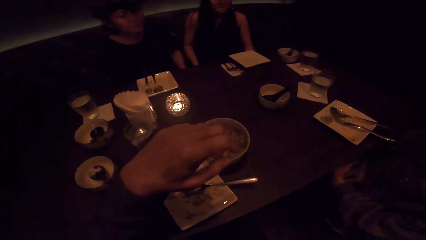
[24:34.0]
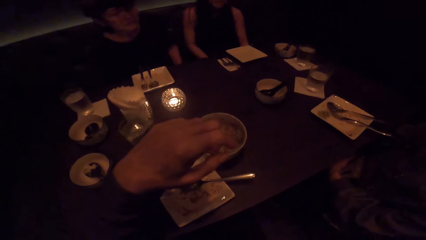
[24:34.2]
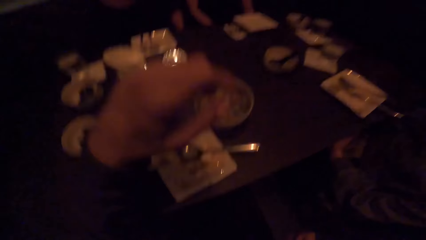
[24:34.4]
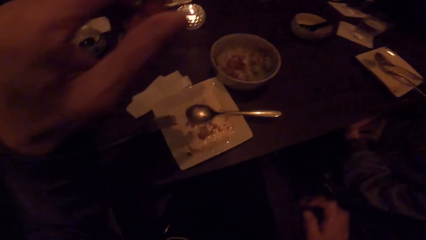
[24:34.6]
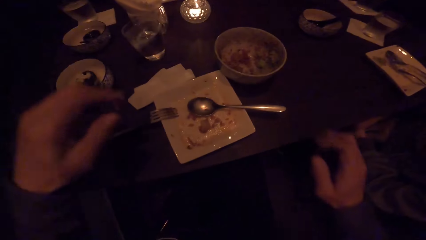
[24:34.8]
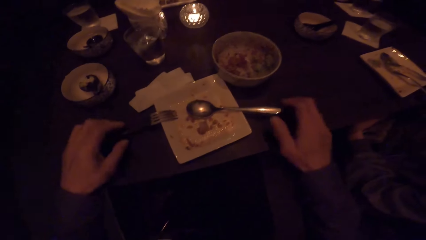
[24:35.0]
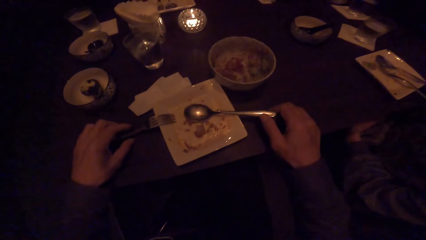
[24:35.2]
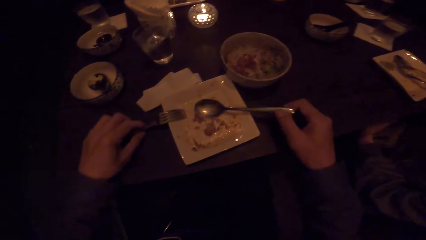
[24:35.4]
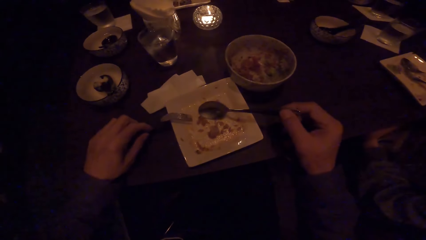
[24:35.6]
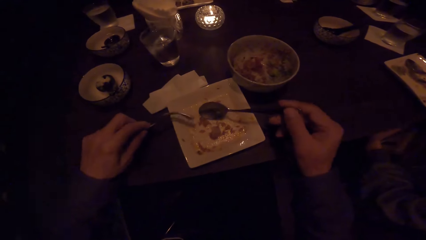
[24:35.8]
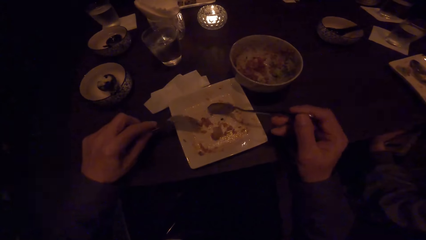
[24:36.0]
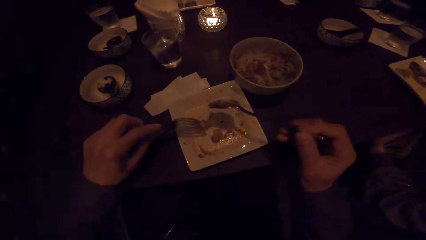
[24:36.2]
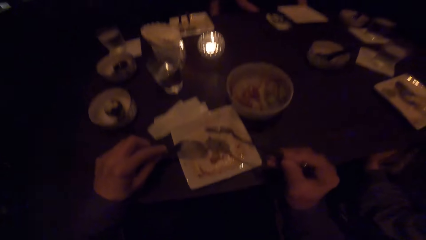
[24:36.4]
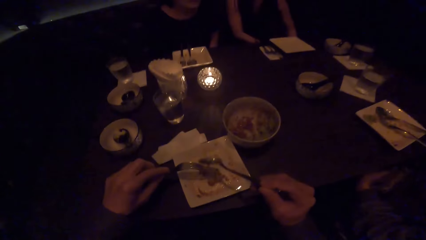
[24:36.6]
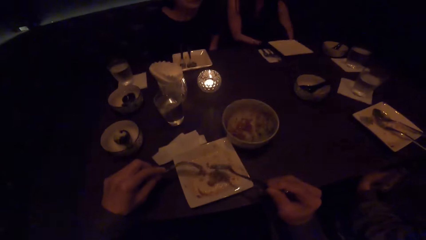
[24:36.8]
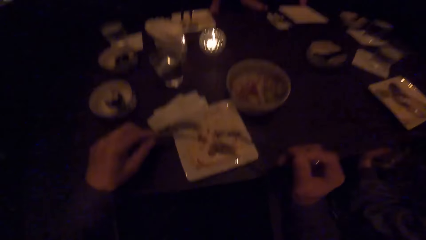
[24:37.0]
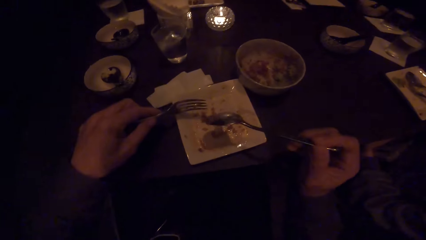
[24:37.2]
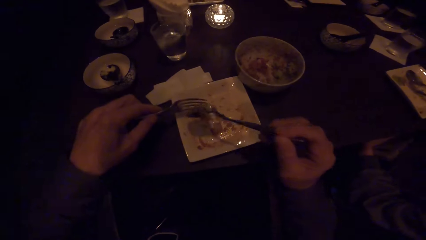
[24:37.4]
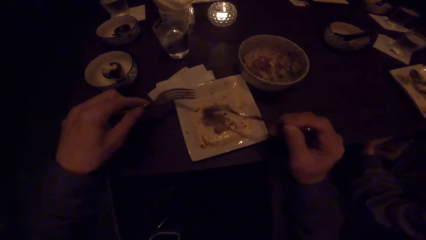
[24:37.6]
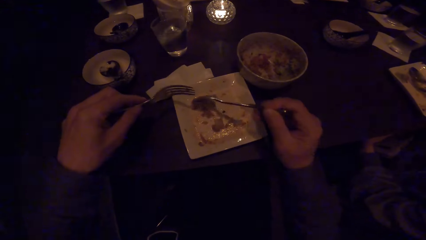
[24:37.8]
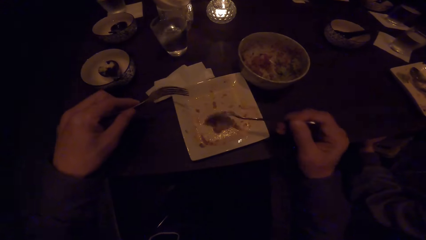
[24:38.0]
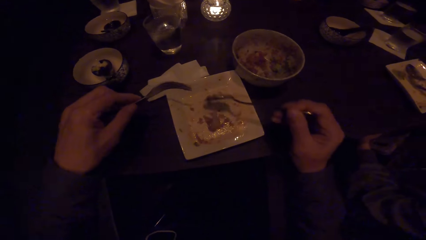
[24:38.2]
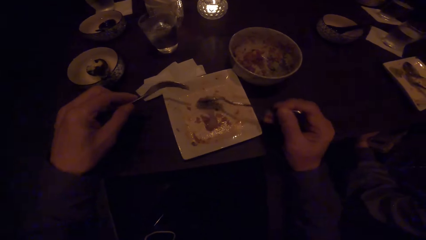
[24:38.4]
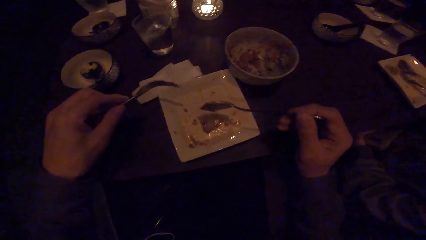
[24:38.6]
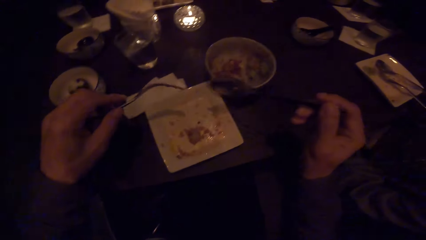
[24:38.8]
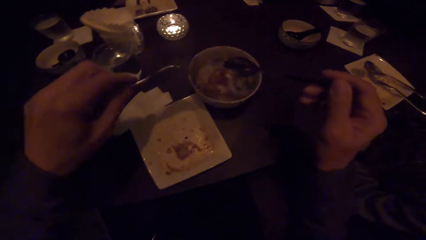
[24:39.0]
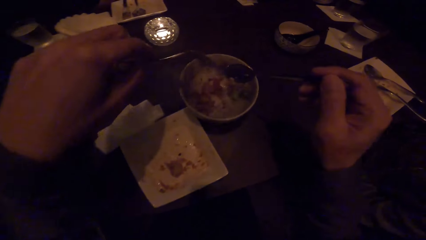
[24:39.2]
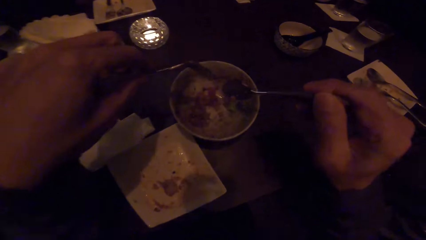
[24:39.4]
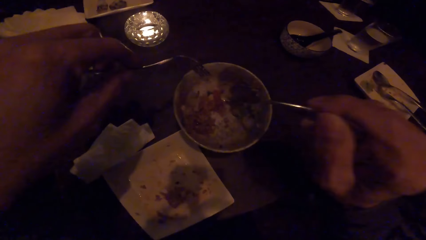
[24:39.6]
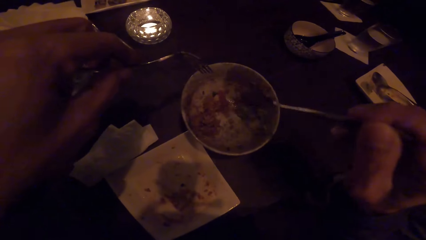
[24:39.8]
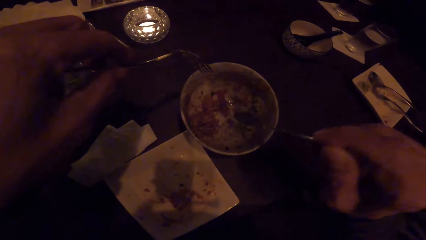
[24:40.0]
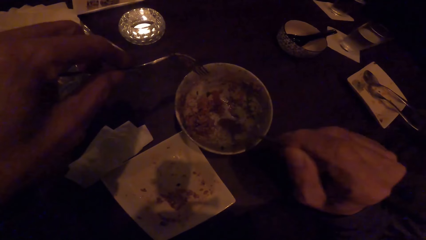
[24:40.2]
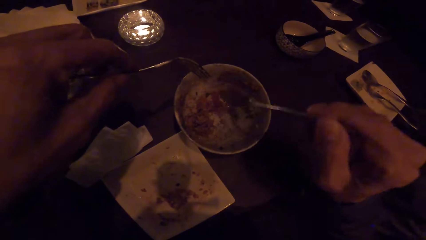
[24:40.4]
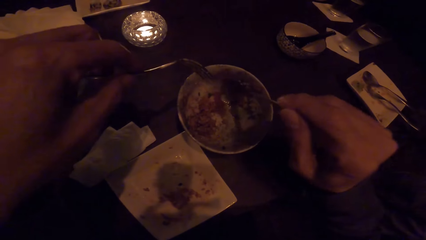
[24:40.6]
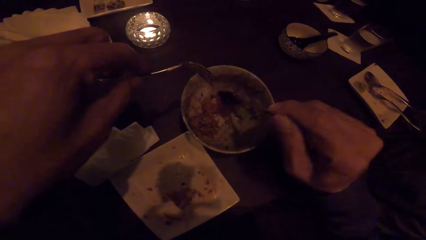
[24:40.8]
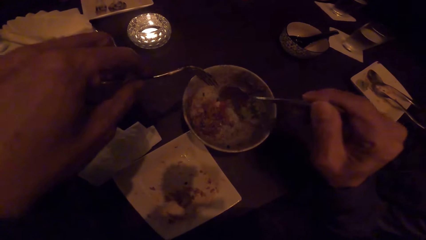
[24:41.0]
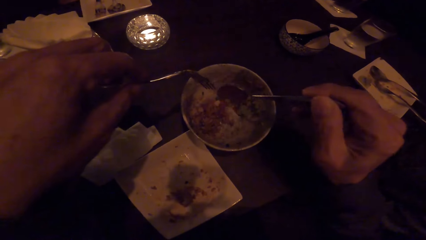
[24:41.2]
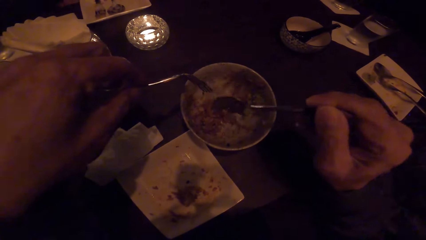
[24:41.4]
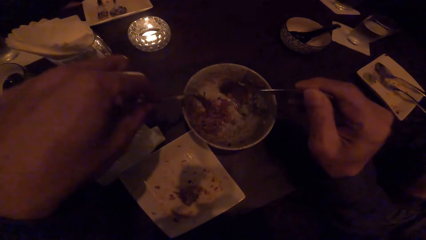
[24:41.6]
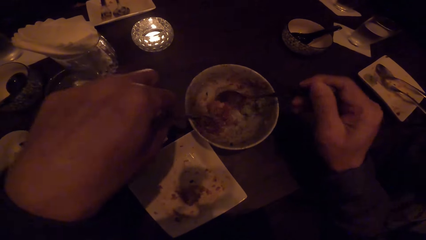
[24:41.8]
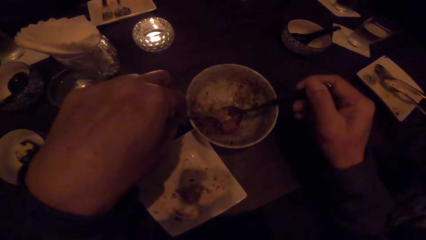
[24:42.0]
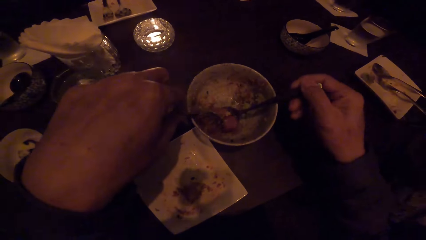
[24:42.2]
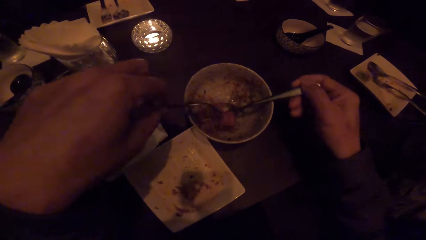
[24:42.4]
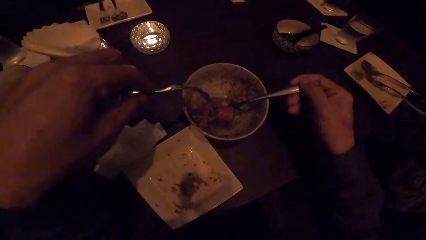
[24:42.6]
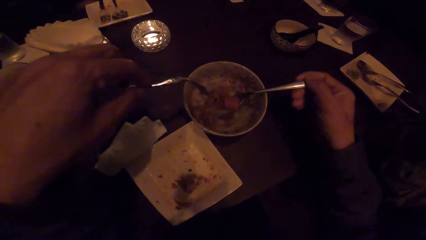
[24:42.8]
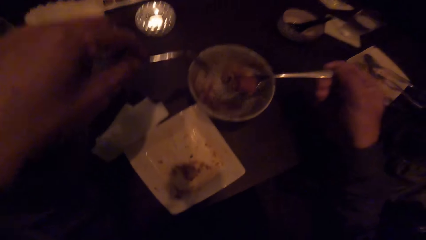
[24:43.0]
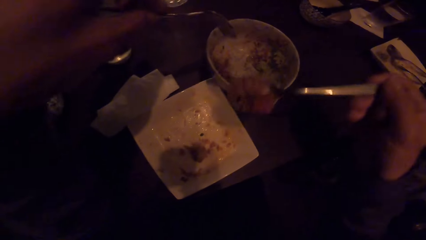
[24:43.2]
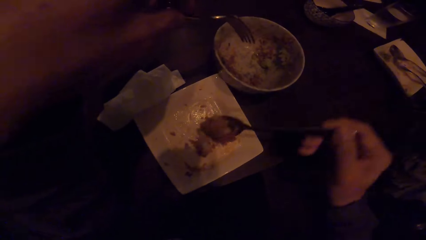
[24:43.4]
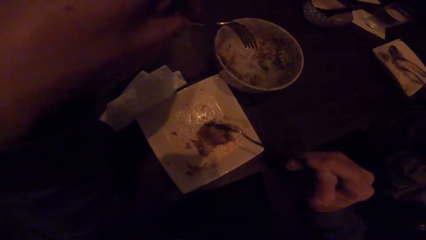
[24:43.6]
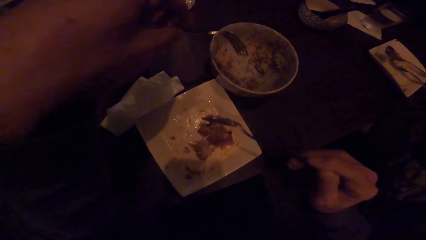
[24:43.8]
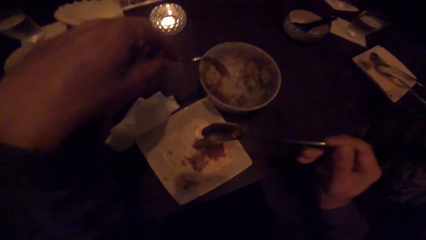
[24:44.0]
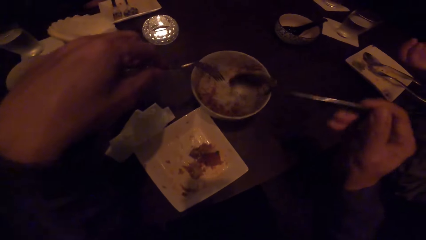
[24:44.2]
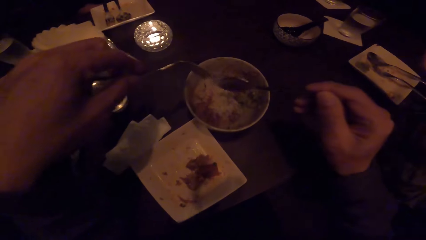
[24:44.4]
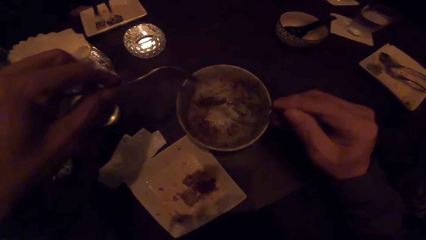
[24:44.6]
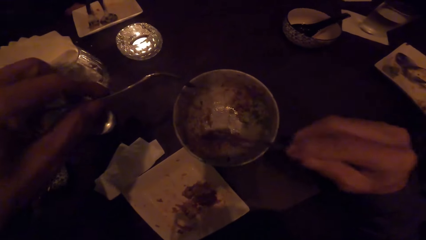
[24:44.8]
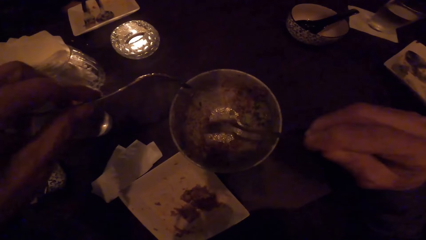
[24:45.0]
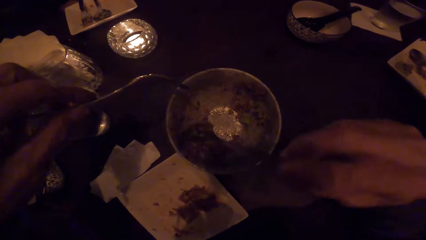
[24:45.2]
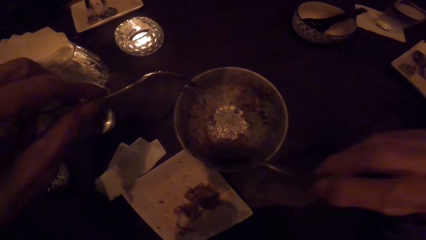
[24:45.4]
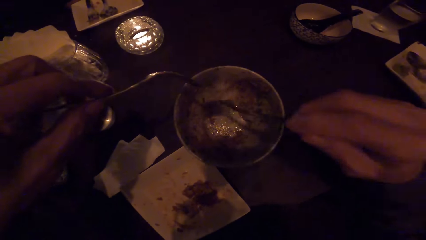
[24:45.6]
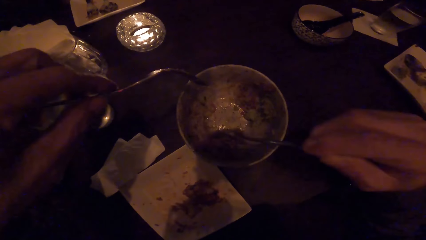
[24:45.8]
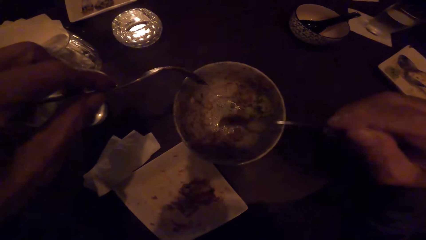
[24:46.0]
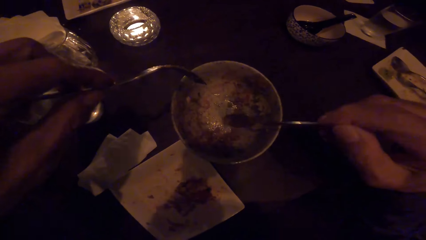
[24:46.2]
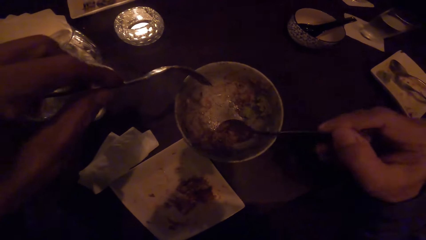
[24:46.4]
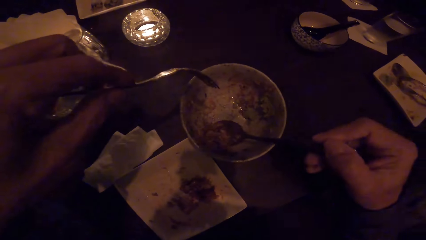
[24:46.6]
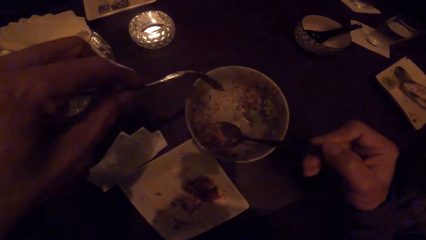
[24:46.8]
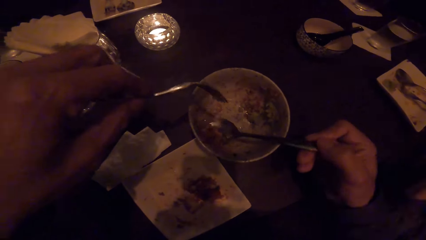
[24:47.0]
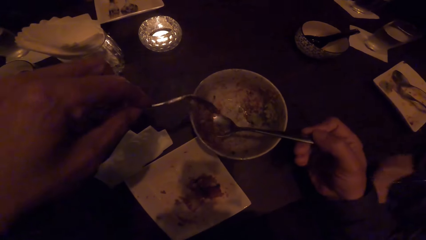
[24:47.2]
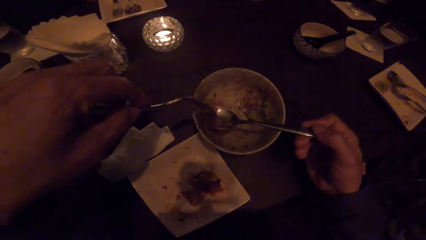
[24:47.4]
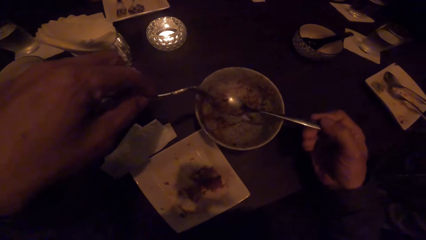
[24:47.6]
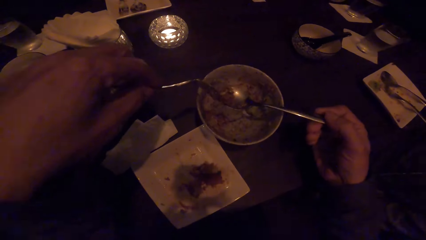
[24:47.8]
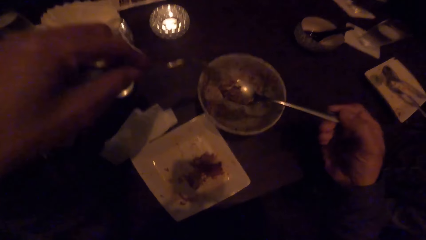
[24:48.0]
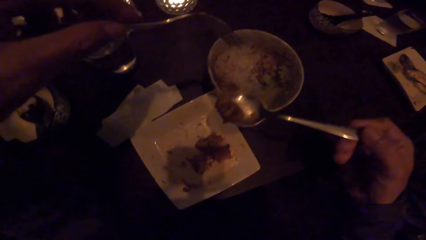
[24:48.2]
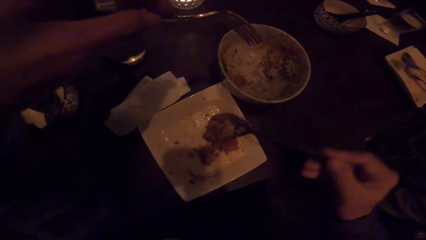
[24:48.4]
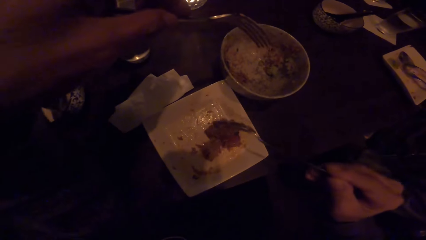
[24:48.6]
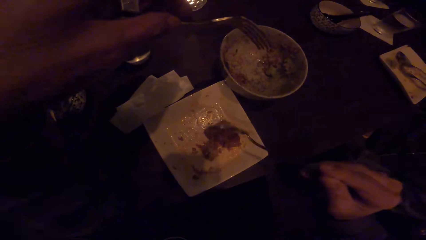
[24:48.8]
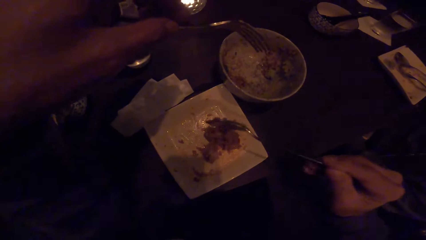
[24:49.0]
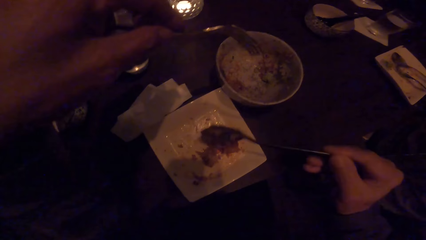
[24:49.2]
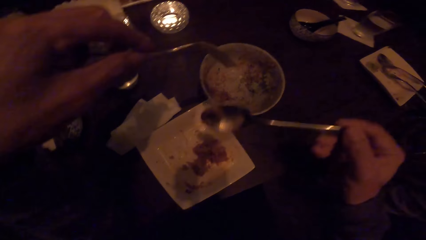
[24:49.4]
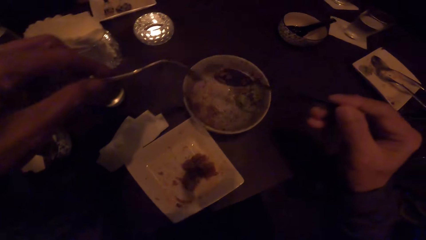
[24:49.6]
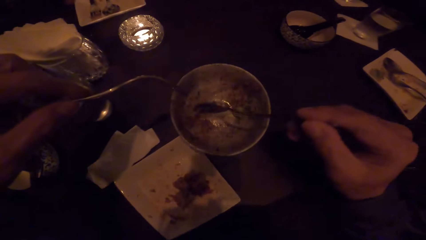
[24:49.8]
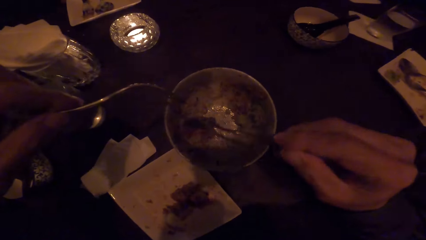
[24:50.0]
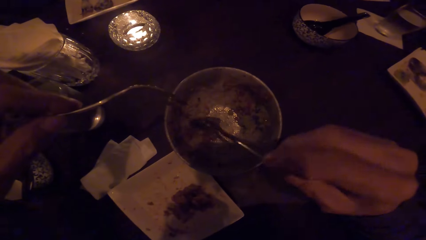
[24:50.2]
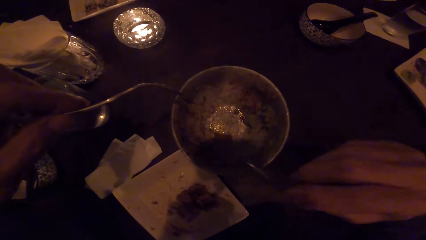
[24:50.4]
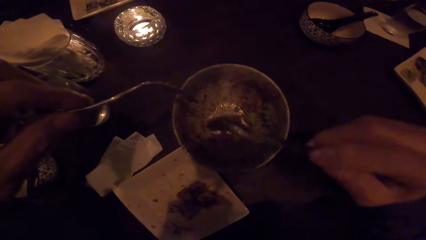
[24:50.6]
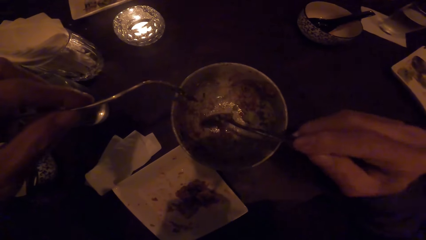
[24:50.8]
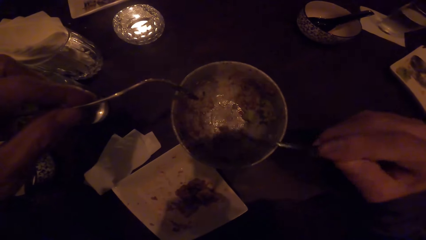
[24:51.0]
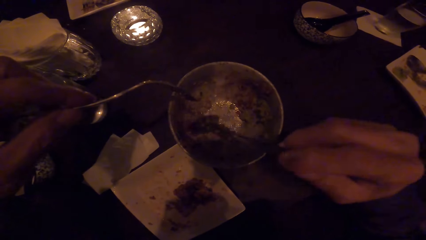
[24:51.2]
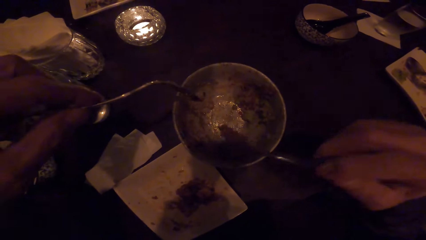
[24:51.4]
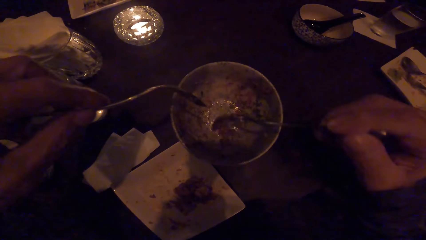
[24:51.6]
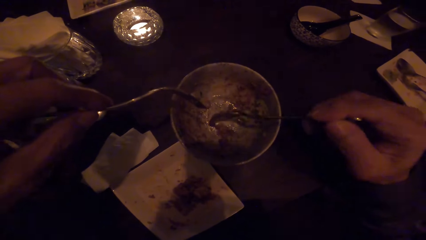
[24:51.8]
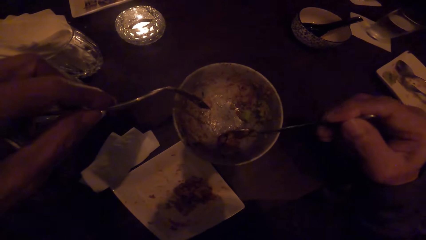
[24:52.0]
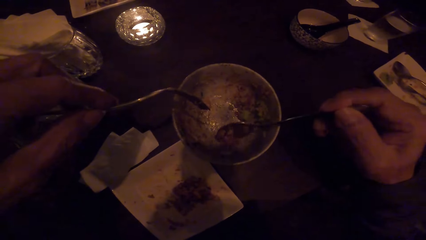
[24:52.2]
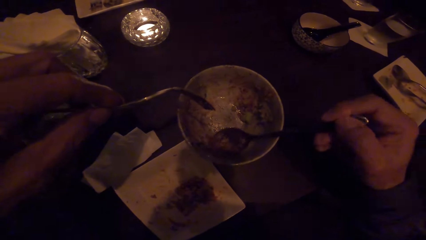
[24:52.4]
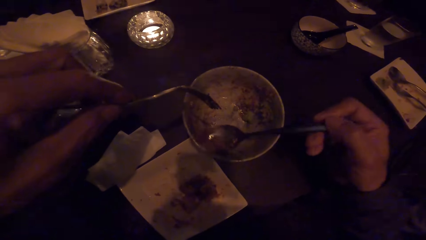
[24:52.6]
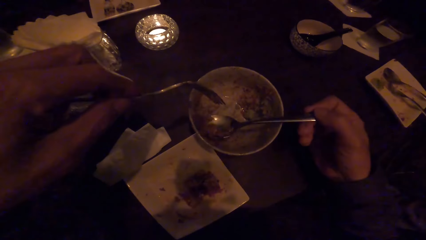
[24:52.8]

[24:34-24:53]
The camera wearer picks up the spoon and fork from the table with both hands. He scoops some food. He moves food from a plate to another plate with the spoon in his right hand. He scoops some food, puts the food on the plate, scoops some food, puts the food on the plate and scoops some food.
